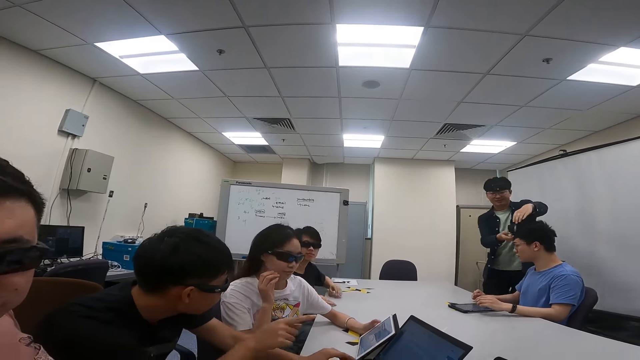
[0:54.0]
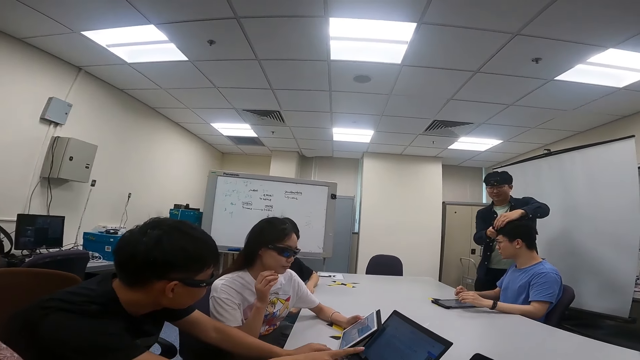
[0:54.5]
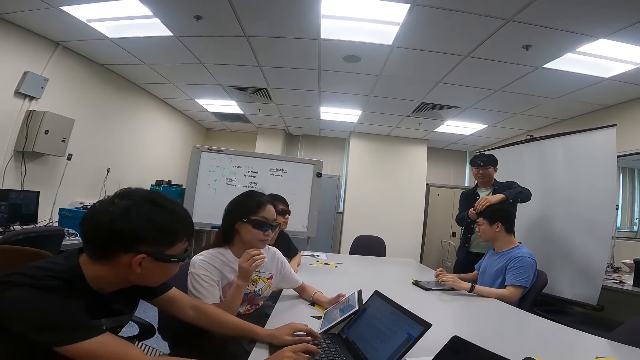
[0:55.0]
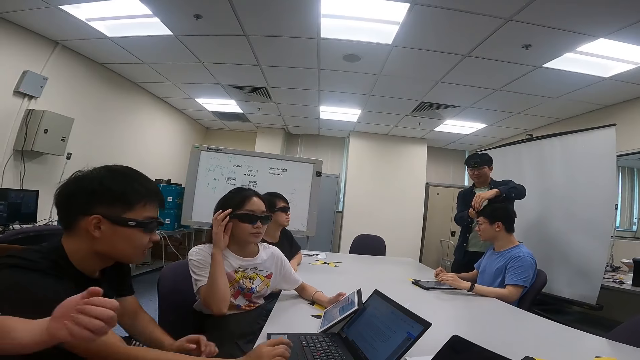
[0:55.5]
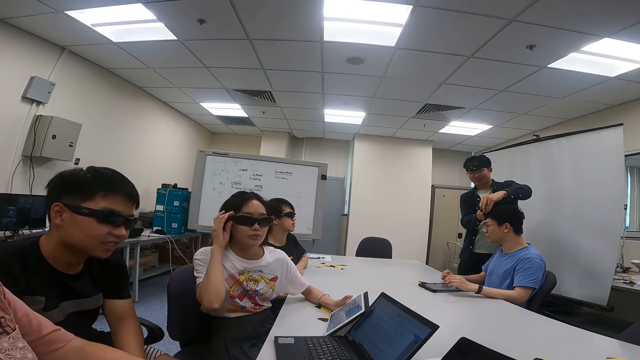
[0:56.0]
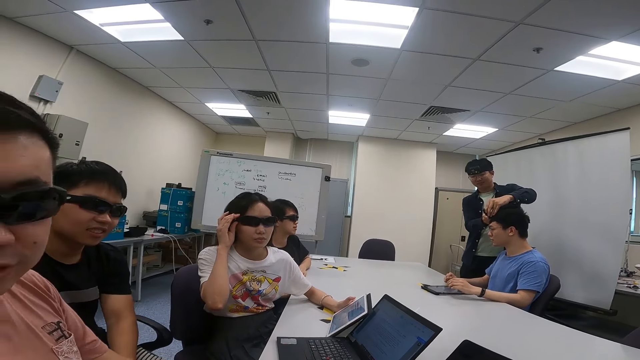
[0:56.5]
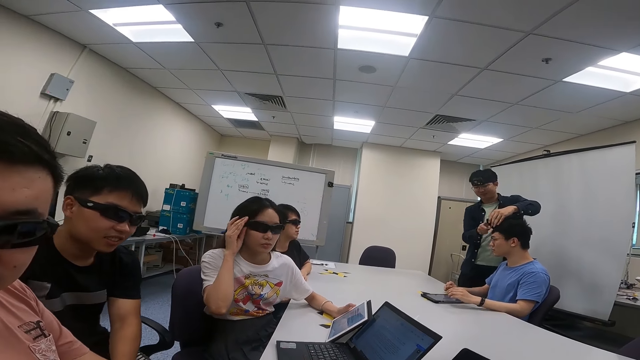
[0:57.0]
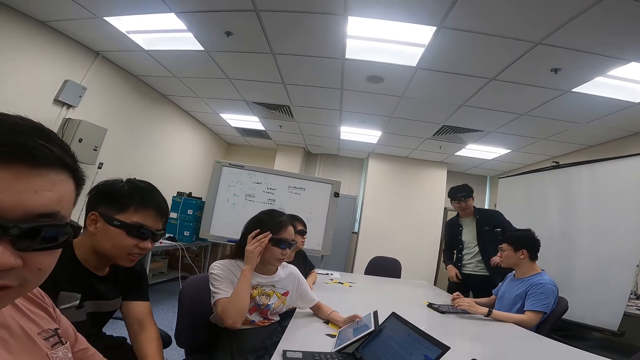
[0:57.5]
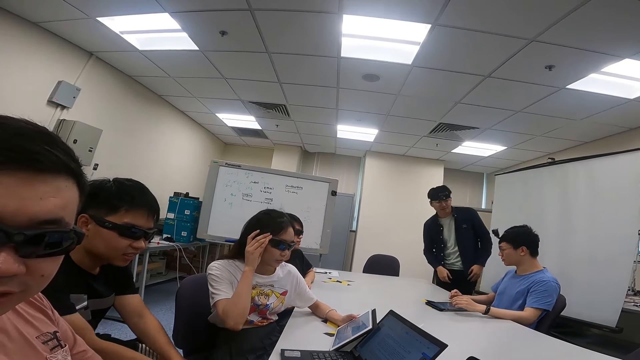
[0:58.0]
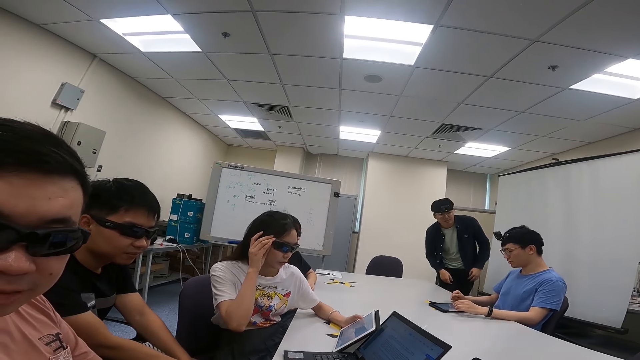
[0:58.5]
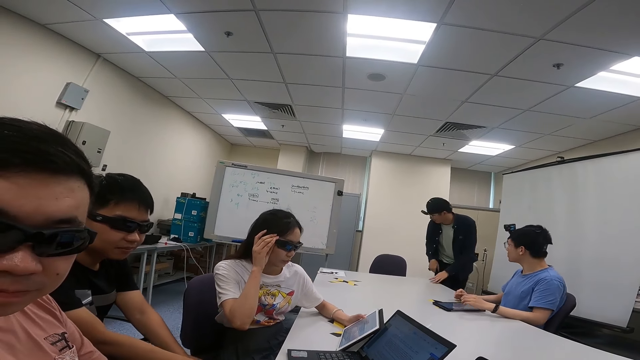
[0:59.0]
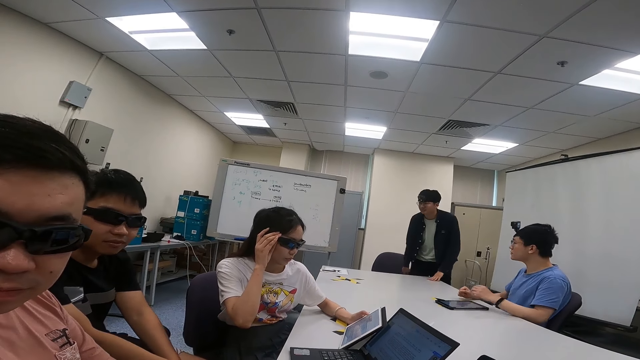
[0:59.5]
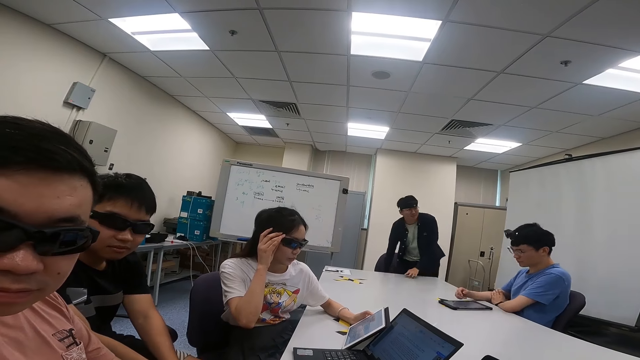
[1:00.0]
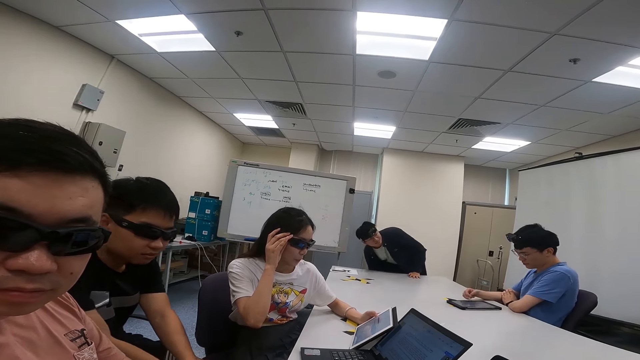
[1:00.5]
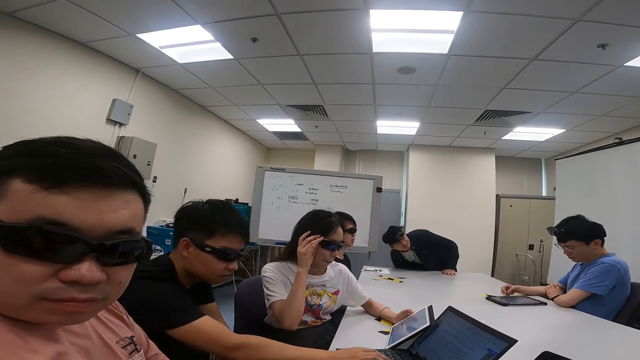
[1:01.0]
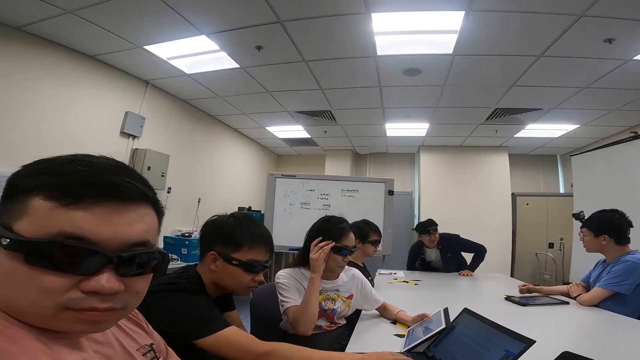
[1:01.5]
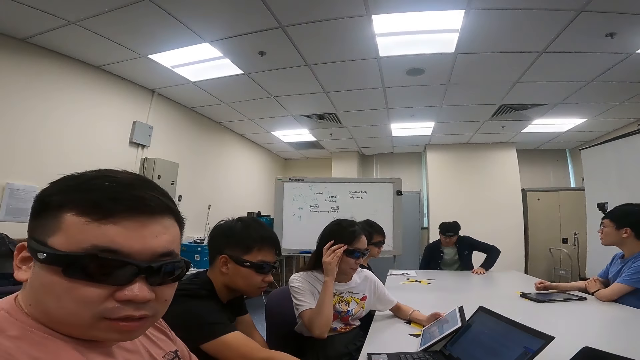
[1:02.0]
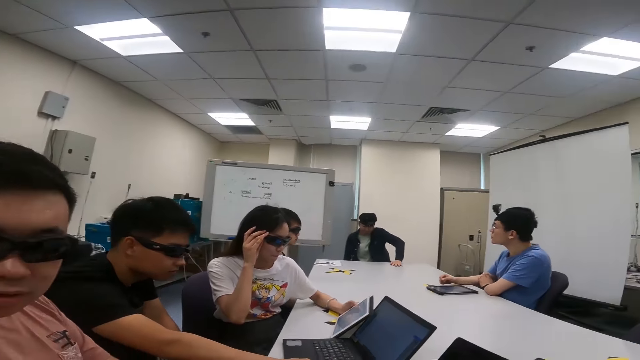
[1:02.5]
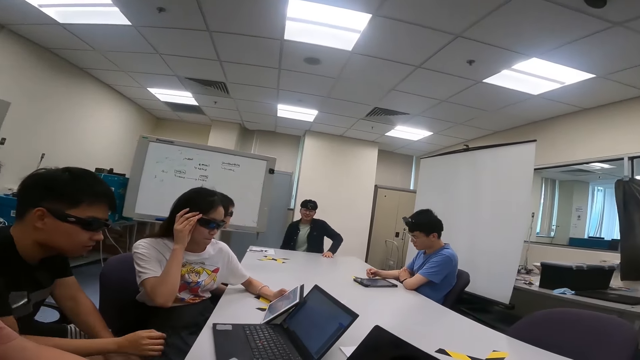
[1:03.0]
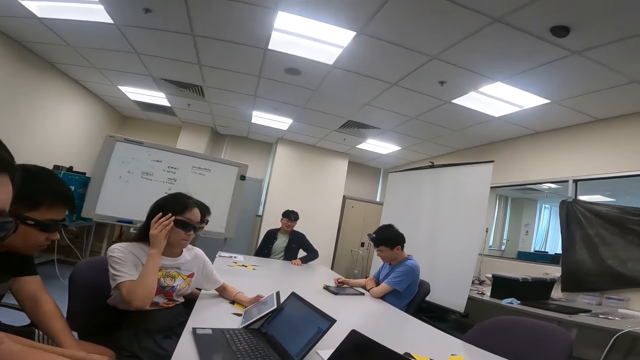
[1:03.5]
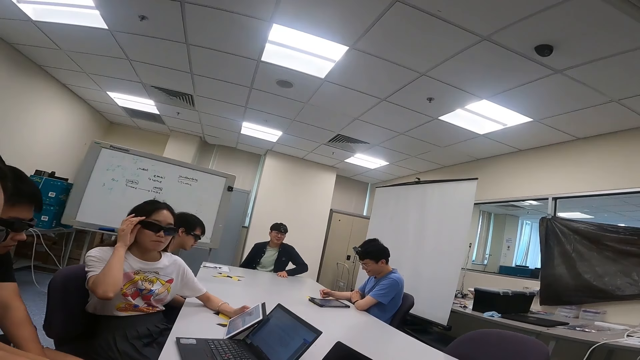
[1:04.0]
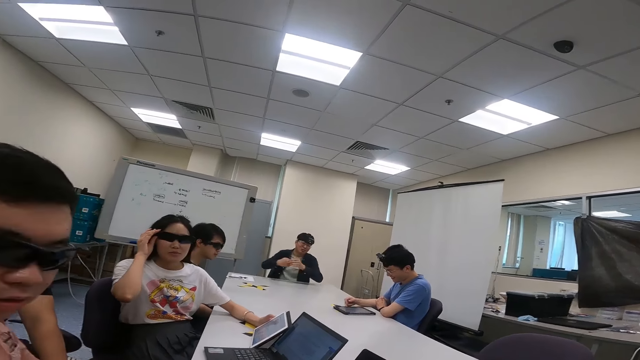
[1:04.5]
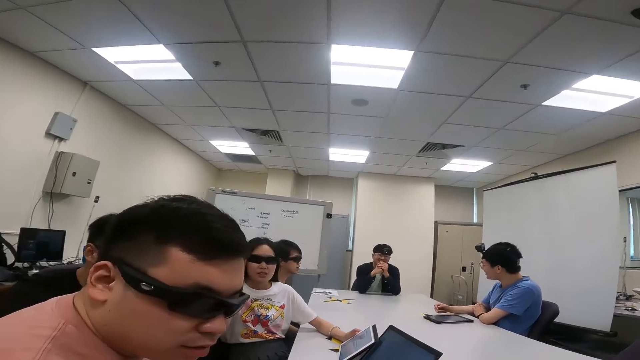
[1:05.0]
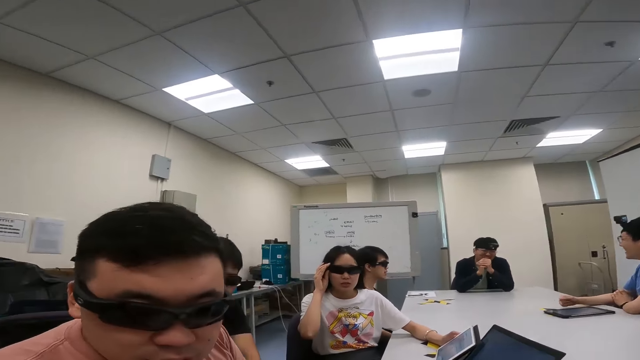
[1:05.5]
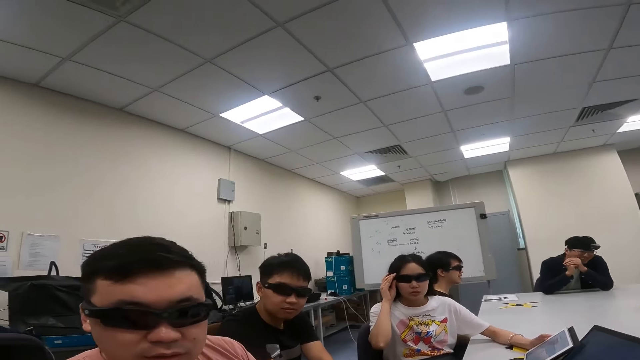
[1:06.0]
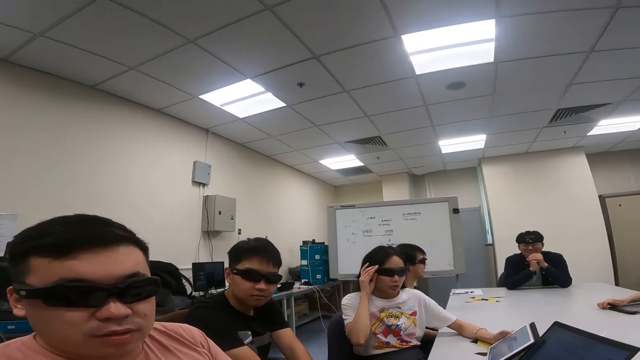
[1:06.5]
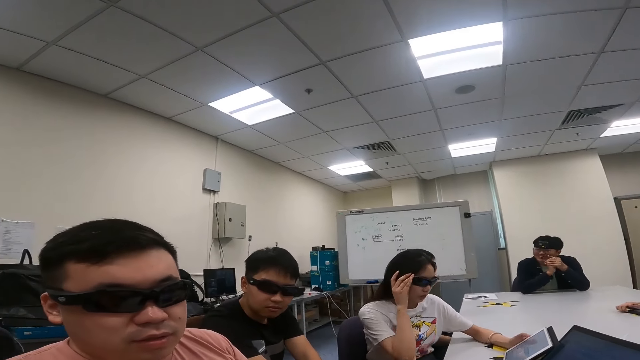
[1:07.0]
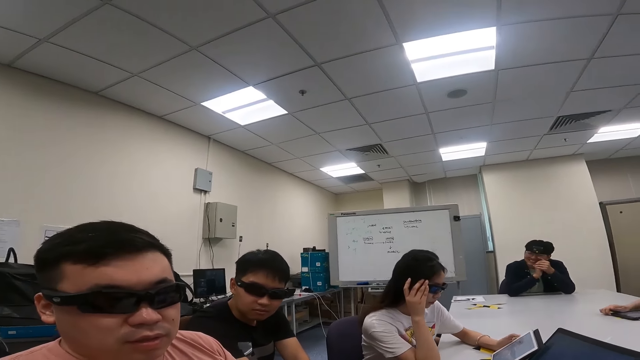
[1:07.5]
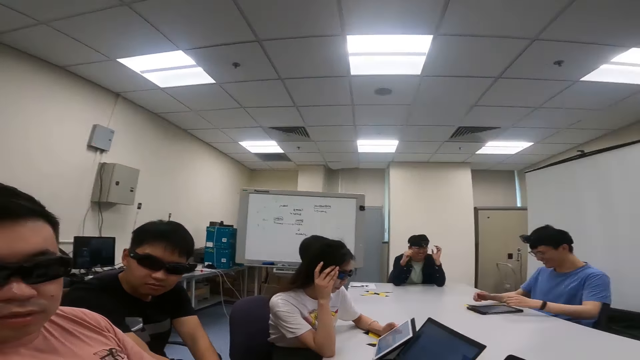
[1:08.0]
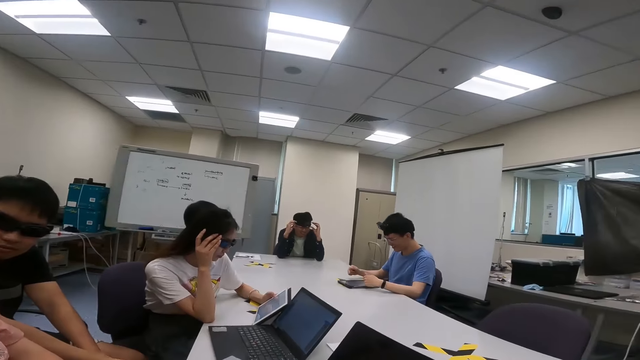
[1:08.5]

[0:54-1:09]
A person straightens the camera on another person's head. The camera wearer talks to a third person and a fourth person. A woman adjusts her shades as she checks the laptop. The fourth person touches the laptop. A man converses with the camera wearer. A woman touches her goggles.

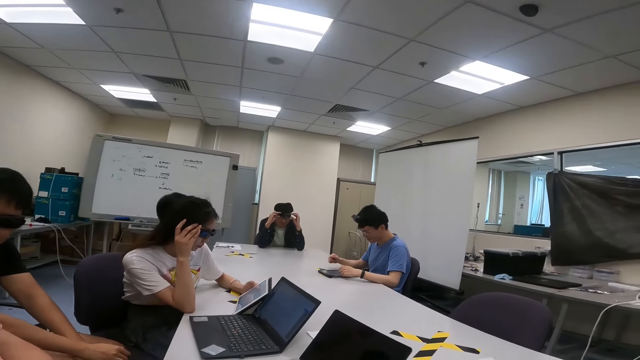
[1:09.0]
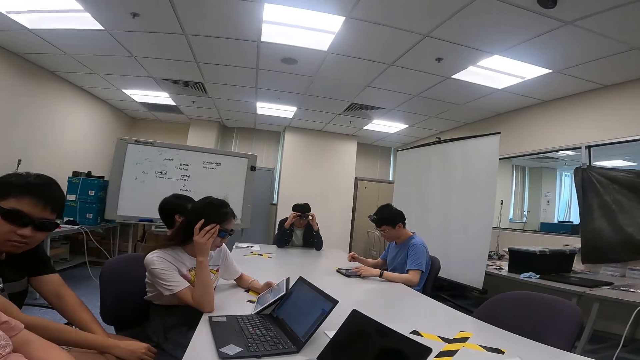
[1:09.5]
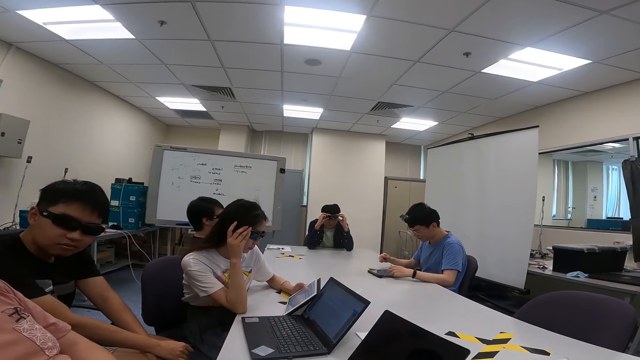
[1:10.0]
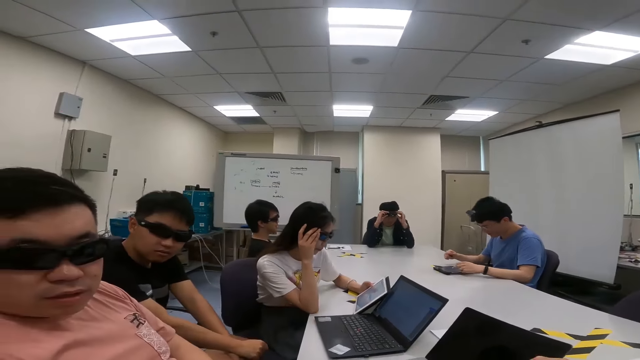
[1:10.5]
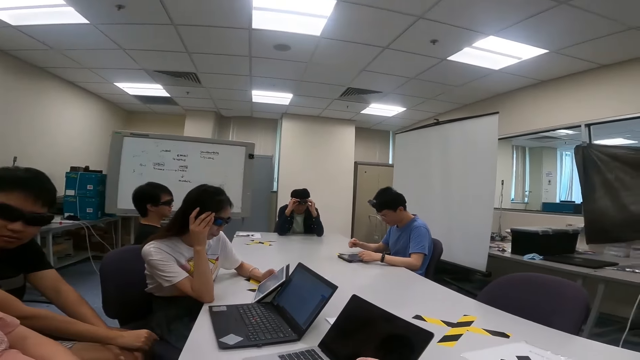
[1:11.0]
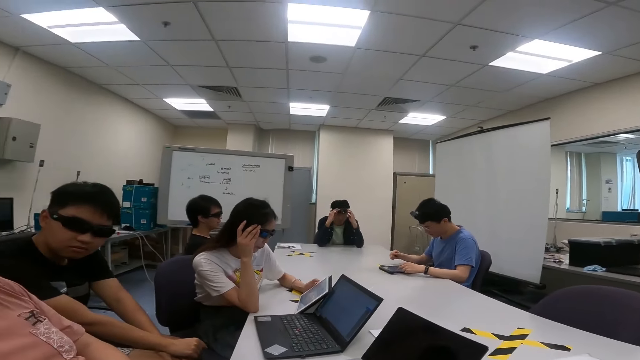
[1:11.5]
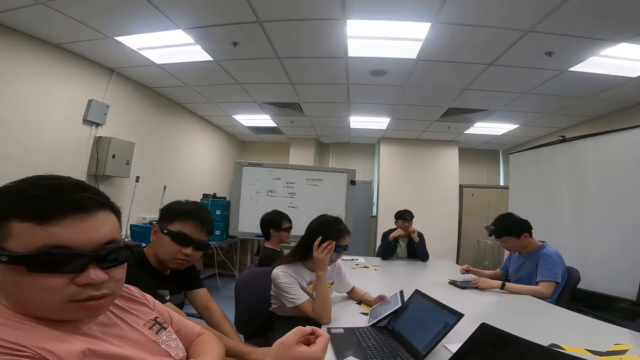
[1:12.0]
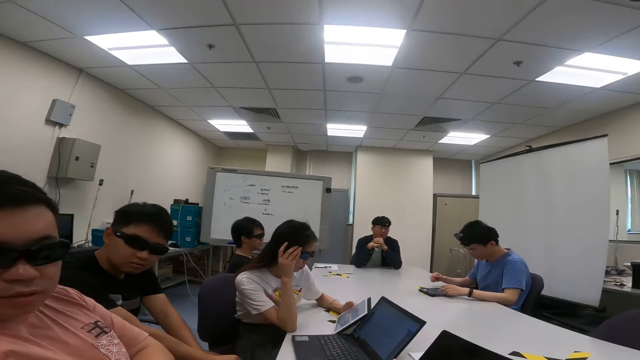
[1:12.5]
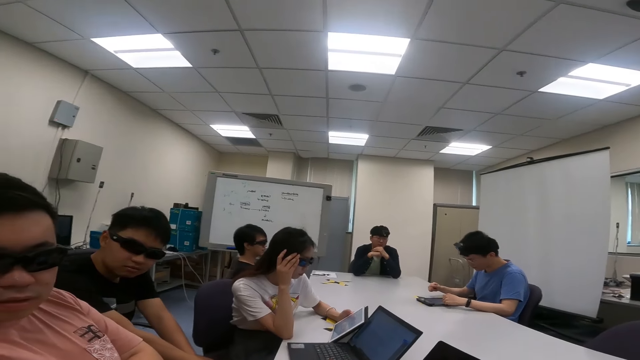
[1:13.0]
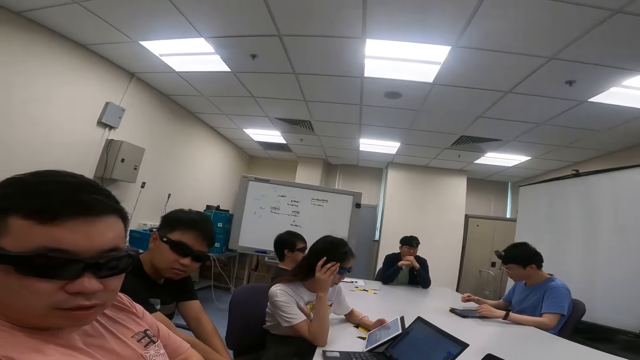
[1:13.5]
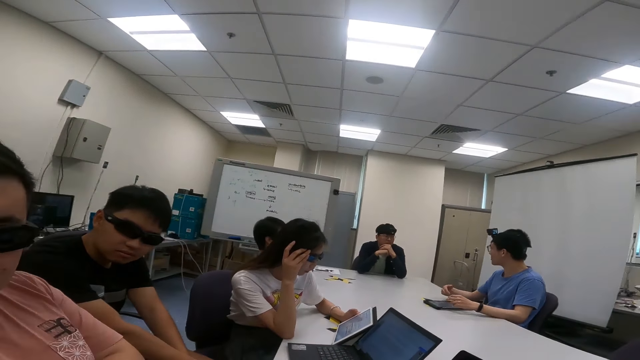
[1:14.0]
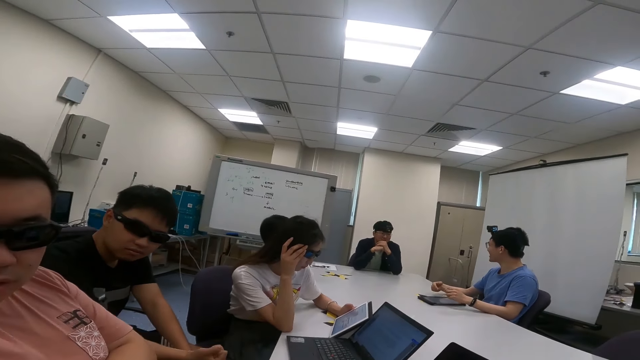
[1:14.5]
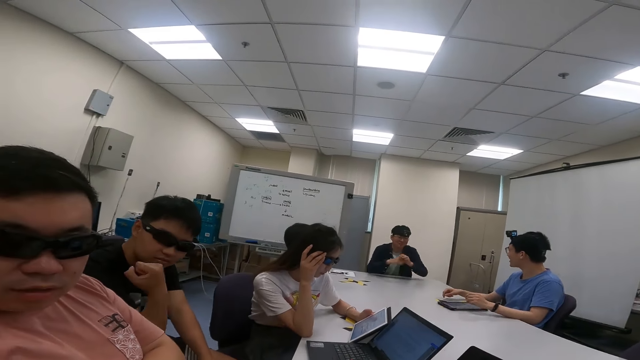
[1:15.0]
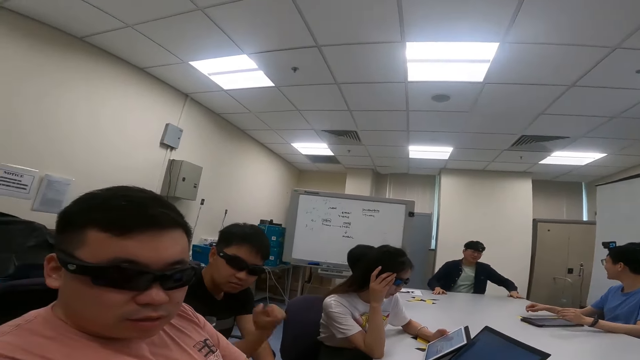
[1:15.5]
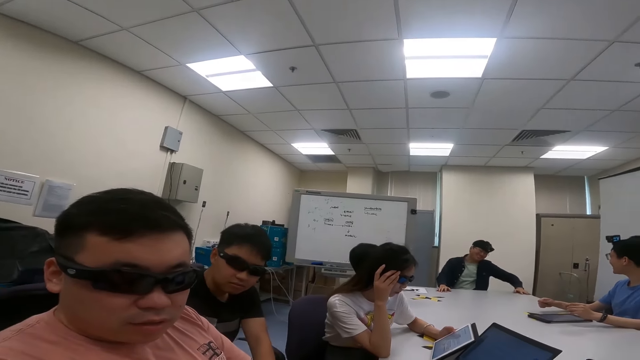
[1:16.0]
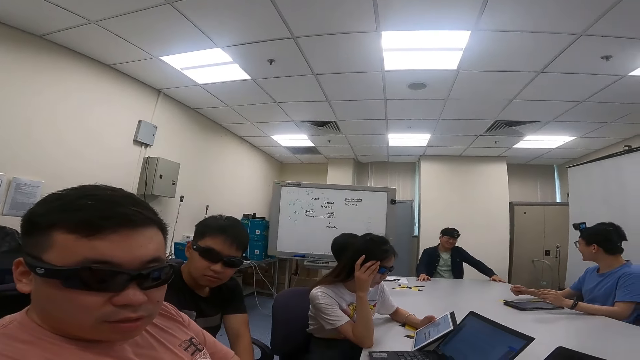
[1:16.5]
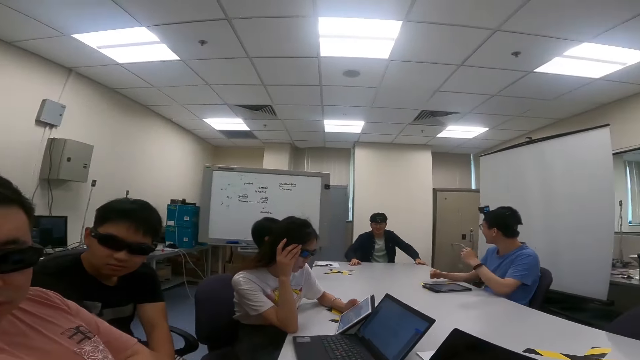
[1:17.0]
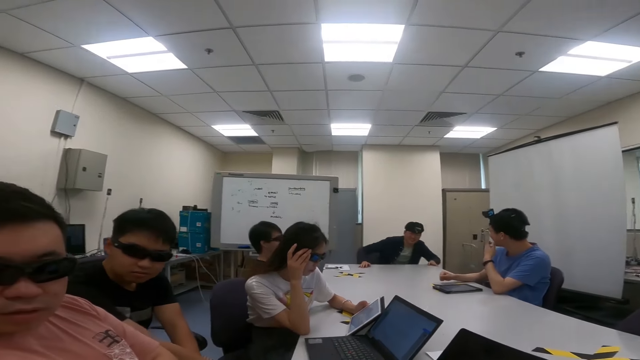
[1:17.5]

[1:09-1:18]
The camera wearer talks to a person and another person. The other person moves the right hand.
